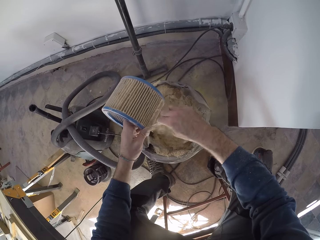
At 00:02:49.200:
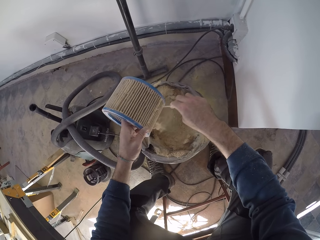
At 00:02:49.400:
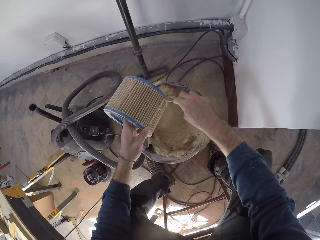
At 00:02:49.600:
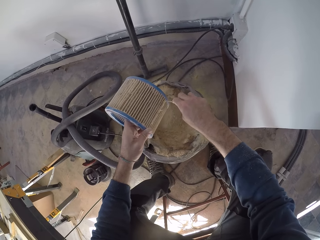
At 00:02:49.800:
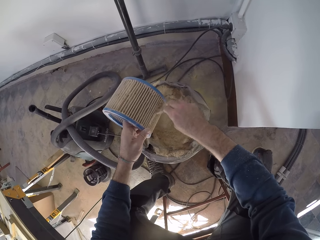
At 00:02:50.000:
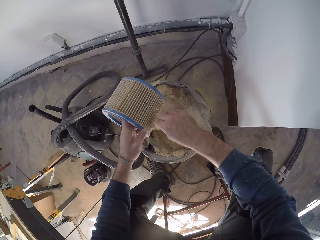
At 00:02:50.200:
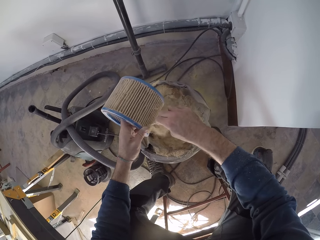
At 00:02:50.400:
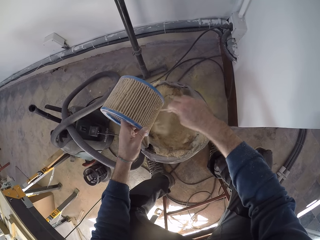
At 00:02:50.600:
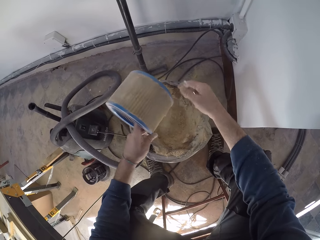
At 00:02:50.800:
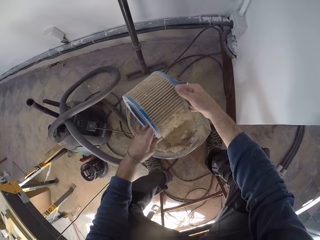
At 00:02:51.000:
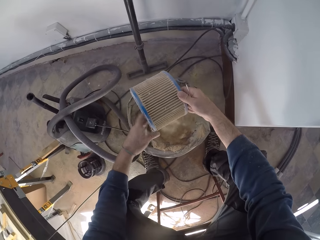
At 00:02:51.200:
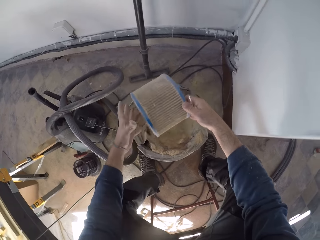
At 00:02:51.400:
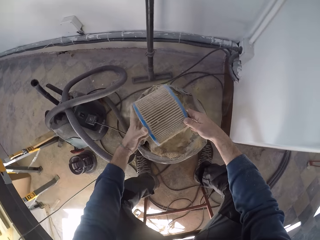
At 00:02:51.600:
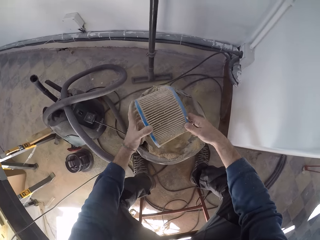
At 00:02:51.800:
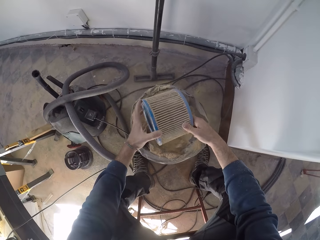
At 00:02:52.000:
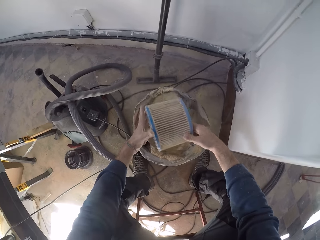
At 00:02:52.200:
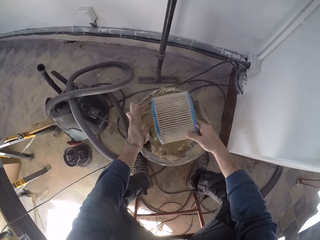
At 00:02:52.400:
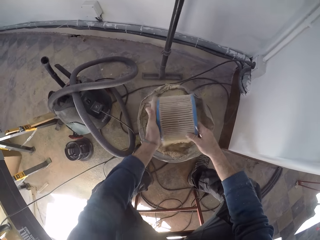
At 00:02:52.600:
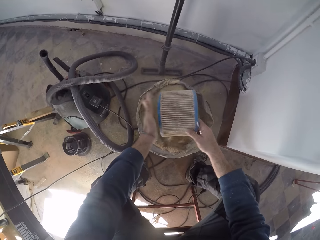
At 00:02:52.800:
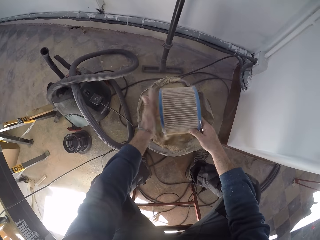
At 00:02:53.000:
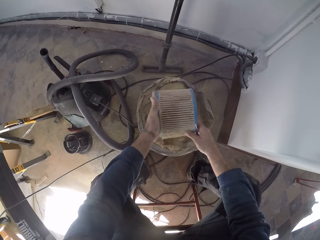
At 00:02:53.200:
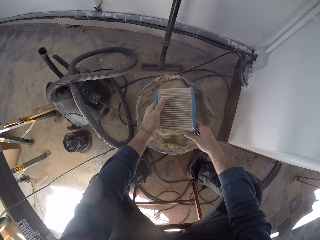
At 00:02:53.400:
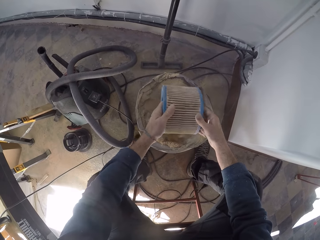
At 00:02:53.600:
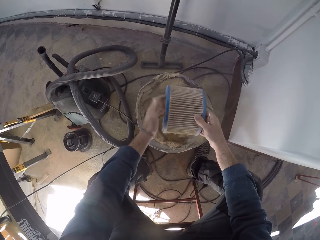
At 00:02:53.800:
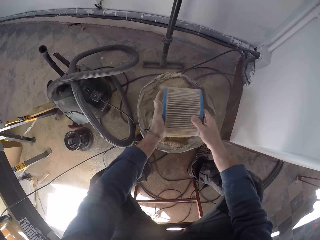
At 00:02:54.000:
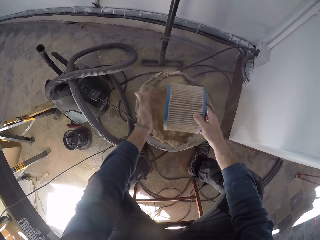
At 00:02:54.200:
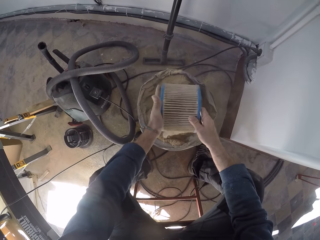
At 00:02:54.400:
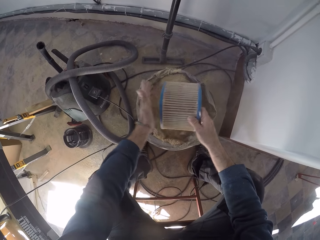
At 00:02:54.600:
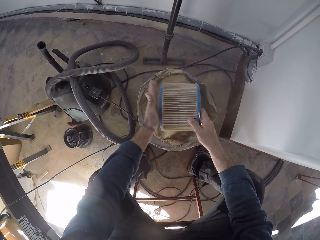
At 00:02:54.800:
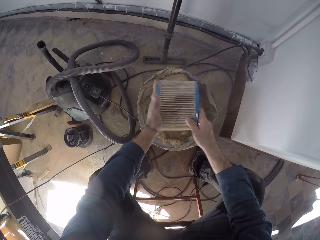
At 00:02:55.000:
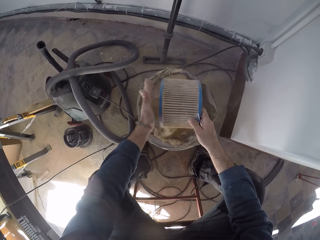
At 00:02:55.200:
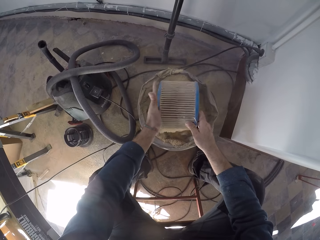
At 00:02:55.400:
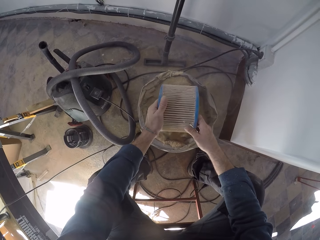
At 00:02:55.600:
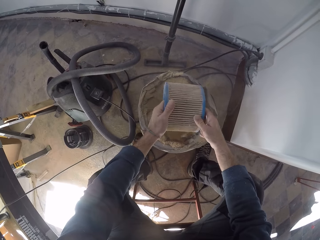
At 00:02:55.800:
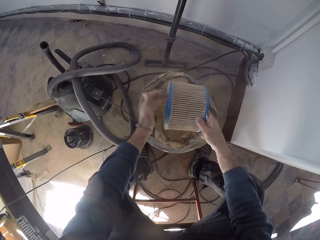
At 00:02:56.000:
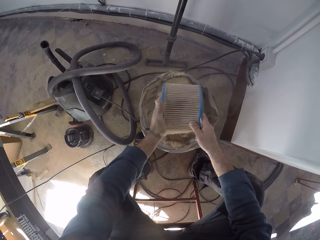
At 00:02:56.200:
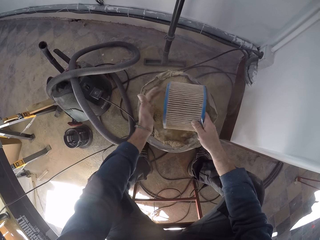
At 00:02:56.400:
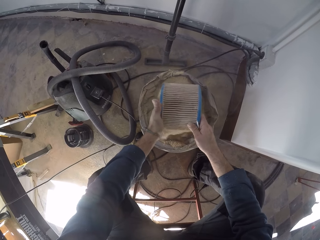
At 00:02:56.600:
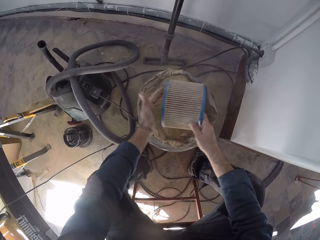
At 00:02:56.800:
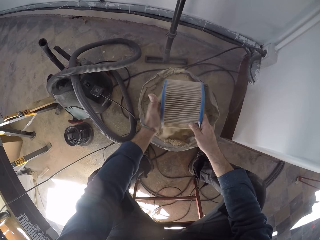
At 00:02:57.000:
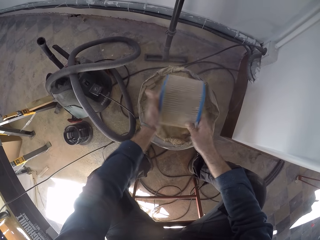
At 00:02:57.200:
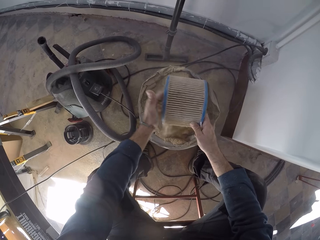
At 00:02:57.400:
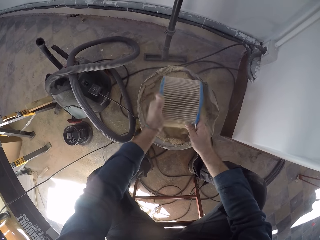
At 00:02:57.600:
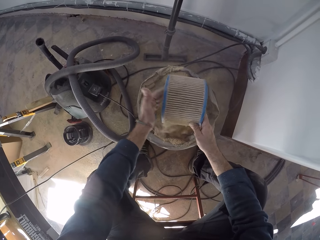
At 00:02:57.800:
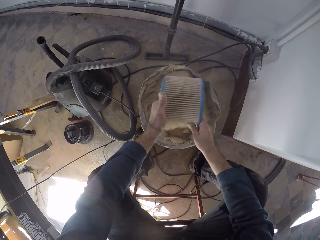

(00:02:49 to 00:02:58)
The camera wearer passes the filter cartridge to his right hand. He hits out sawdust from the filter cartridge into the vacuum dust bag with his left hand.

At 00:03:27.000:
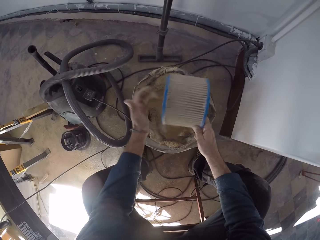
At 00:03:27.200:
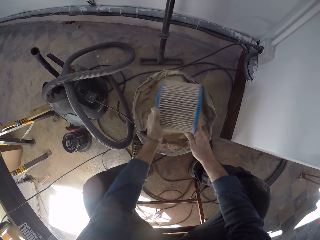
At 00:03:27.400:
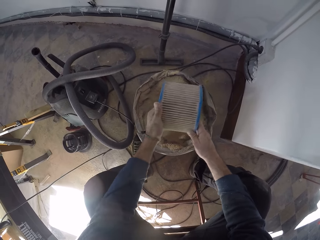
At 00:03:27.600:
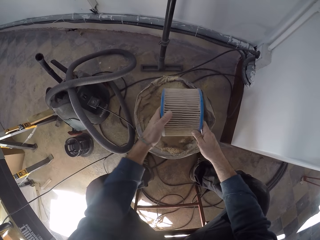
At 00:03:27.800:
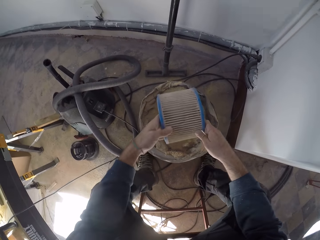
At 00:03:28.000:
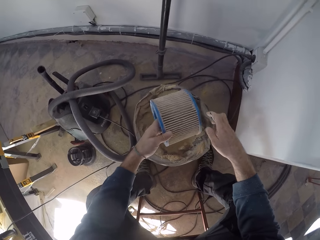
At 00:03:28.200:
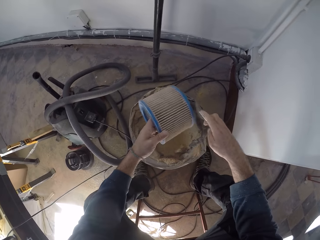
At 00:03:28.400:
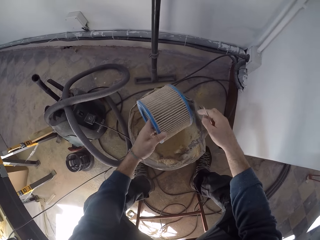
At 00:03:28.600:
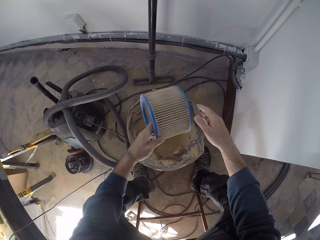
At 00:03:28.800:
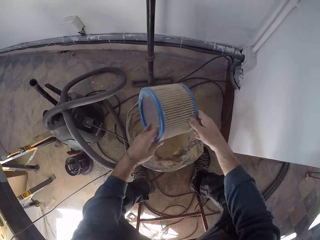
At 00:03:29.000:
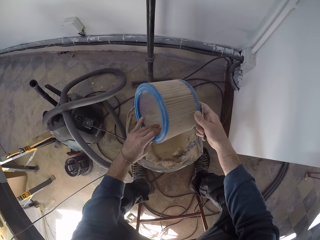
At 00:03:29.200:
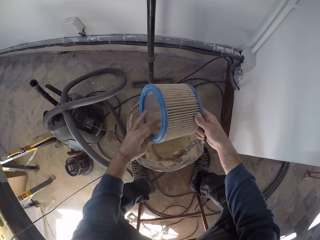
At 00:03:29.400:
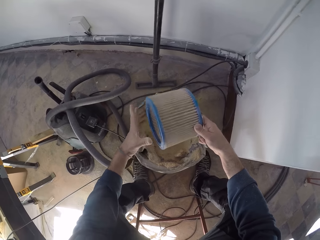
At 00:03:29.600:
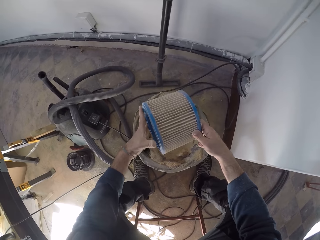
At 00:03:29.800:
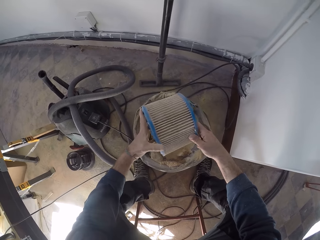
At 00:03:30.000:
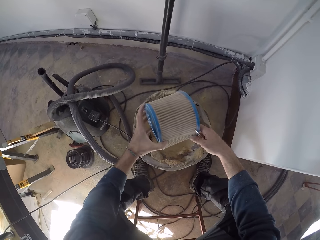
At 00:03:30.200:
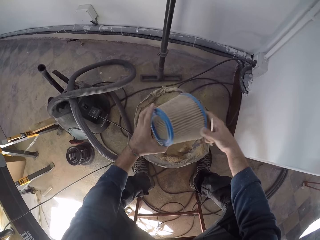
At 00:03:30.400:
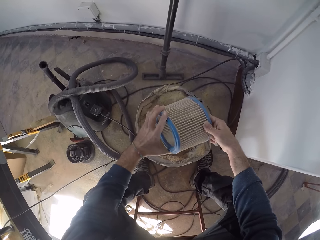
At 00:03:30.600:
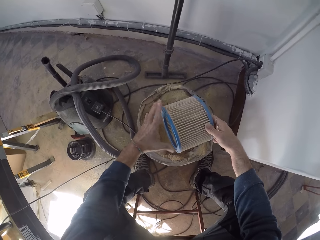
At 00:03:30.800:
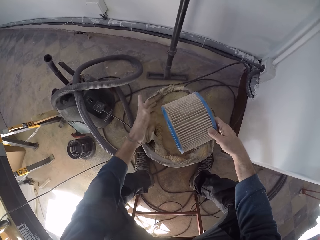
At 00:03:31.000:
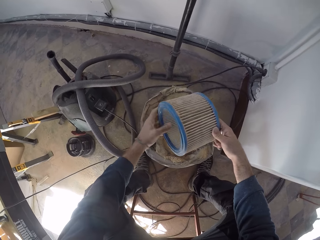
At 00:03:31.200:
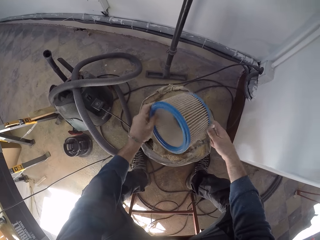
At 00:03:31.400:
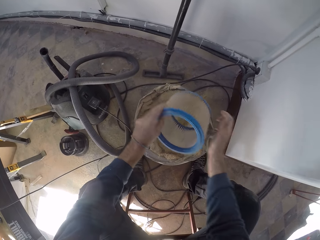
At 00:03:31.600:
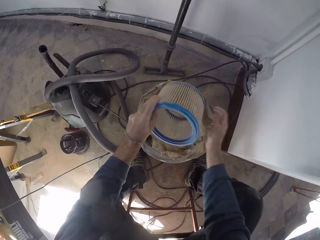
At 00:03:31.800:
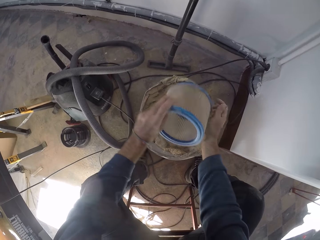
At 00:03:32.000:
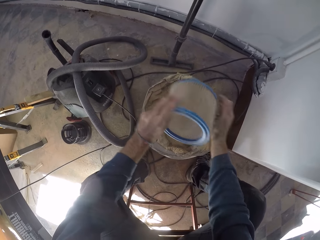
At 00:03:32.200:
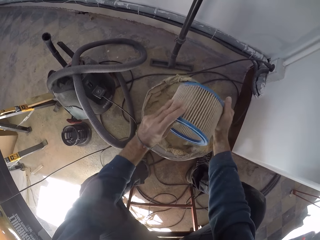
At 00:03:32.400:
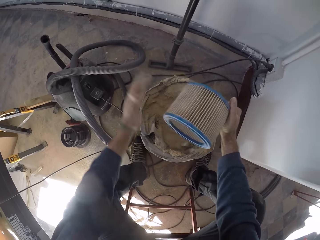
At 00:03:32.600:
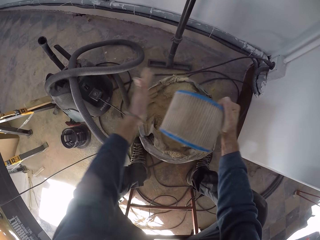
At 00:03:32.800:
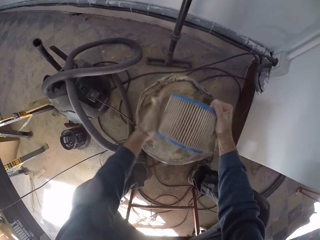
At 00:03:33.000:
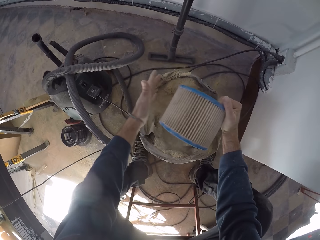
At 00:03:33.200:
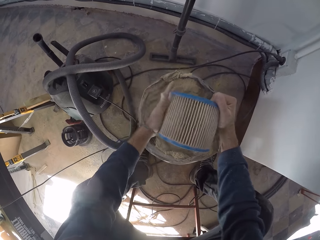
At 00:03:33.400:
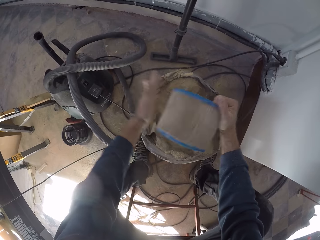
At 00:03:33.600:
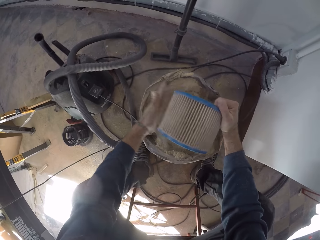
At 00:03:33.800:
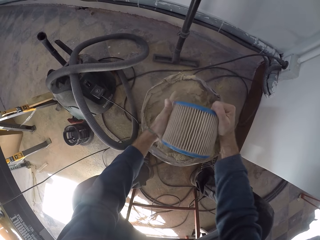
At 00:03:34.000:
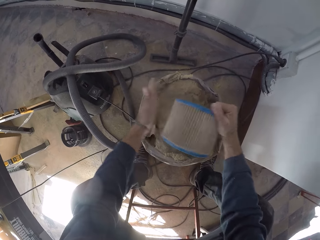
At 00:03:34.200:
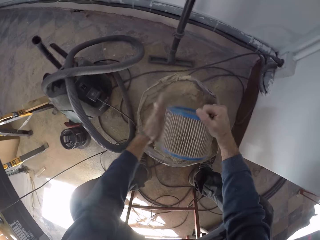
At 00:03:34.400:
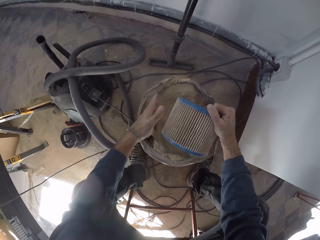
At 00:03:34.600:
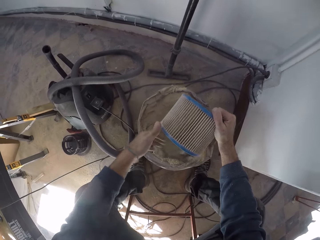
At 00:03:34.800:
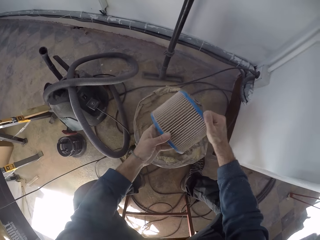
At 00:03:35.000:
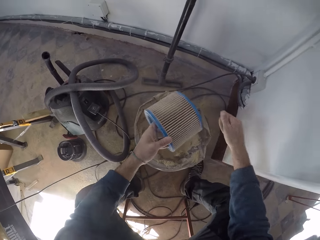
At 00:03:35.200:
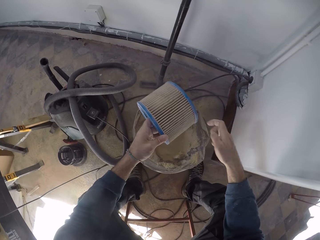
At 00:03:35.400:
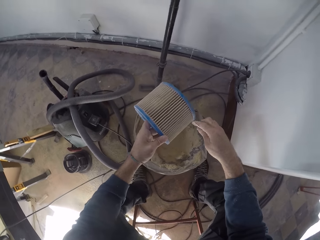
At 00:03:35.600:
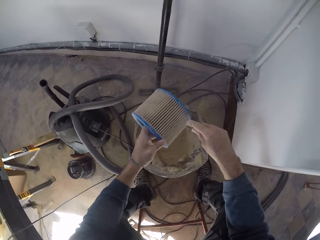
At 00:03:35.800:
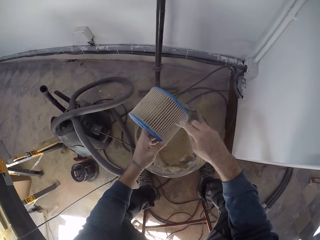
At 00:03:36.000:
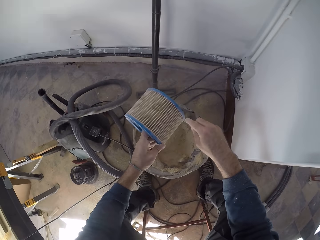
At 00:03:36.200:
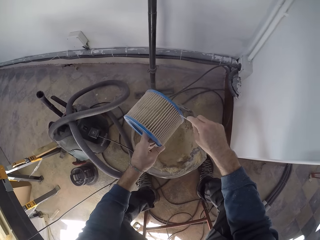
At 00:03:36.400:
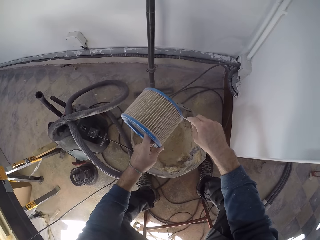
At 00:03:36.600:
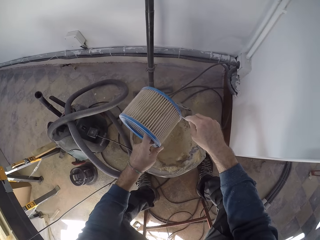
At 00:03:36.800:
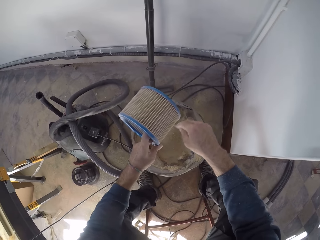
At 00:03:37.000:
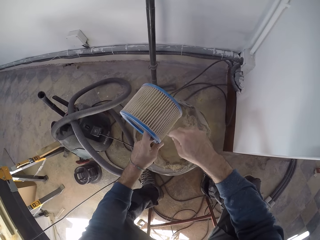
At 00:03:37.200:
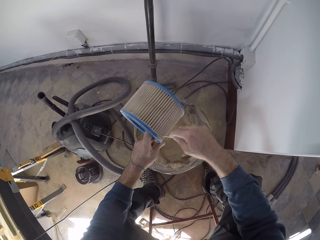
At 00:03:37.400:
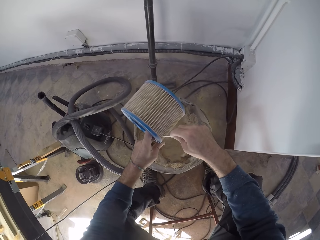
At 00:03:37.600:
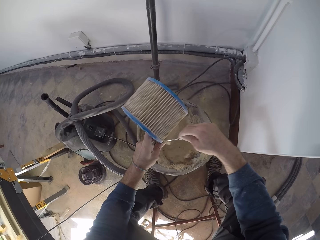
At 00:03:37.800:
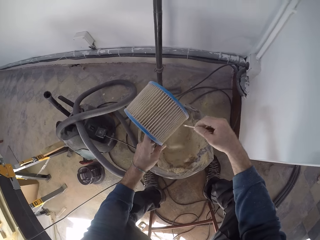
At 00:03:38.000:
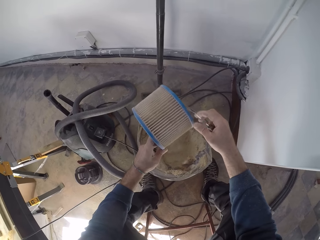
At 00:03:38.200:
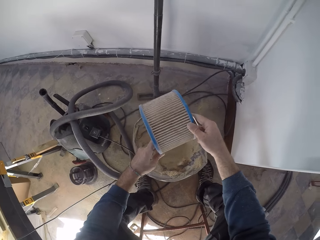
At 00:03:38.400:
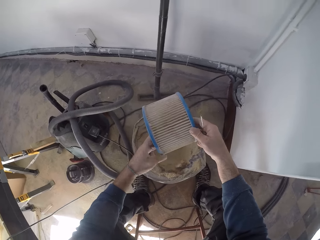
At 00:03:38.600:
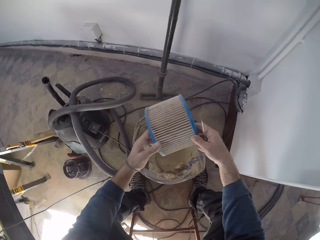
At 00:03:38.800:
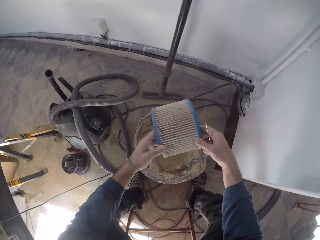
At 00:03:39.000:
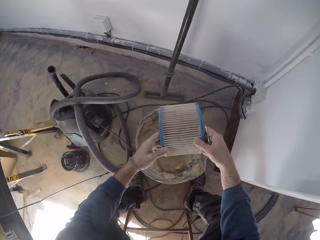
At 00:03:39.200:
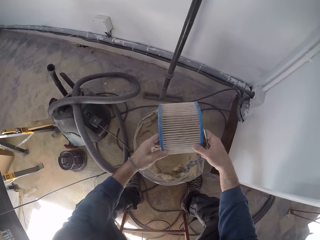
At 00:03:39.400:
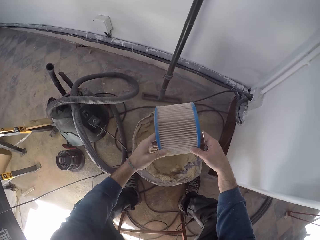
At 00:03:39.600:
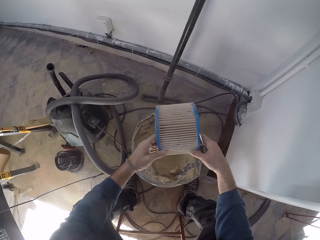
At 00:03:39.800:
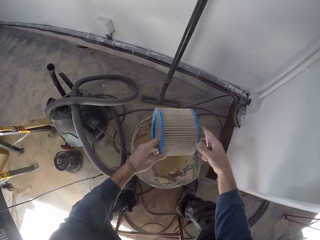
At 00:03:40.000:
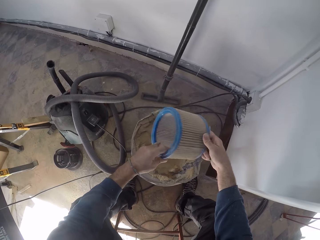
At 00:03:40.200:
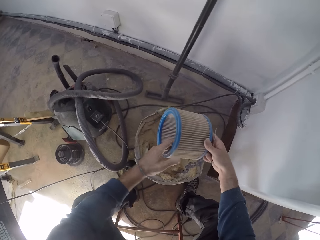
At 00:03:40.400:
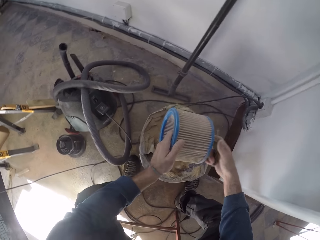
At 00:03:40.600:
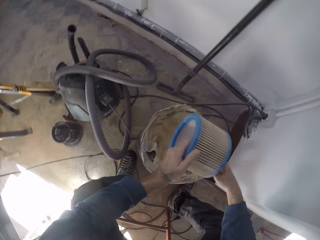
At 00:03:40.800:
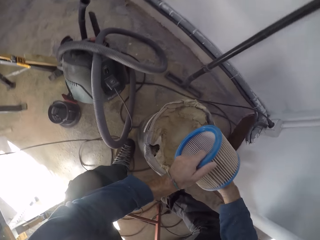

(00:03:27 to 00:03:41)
The camera wearer rotates the air filter. He hits out sawdust from the filter cartridge into the vacuum dust bag with both hands. He scrapes off sawdust from the filter cartridge into the vacuum dust bag with the screwdriver in his right hand. He rotates the air filter.
